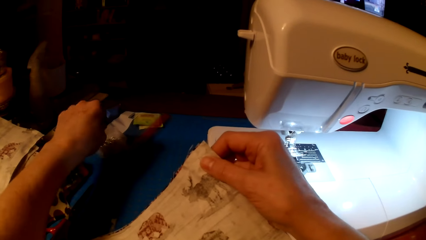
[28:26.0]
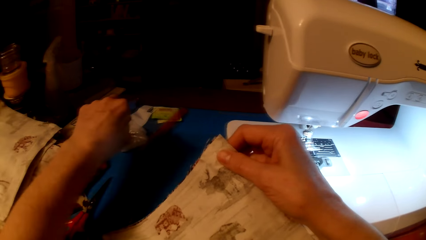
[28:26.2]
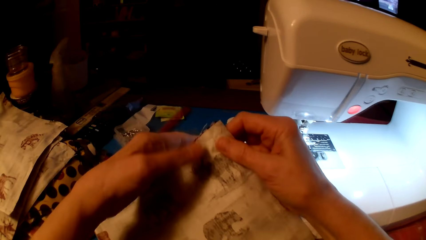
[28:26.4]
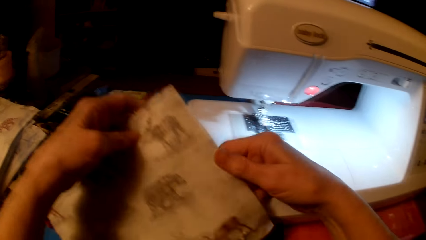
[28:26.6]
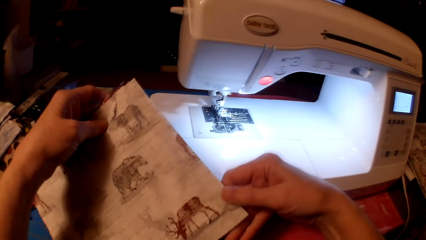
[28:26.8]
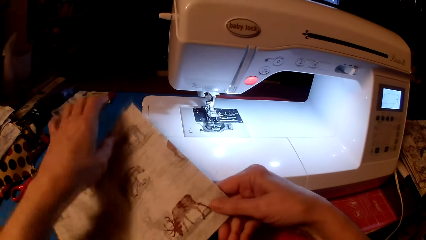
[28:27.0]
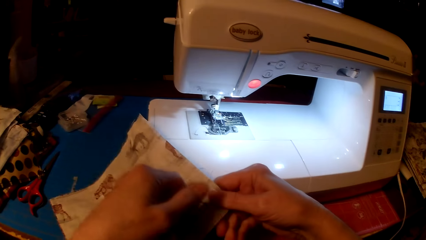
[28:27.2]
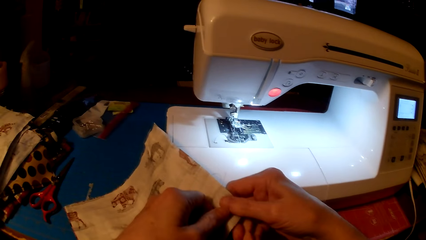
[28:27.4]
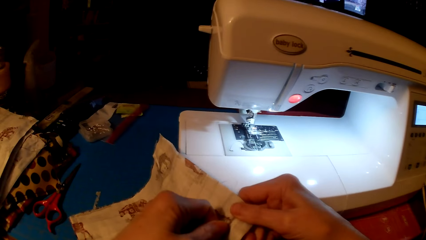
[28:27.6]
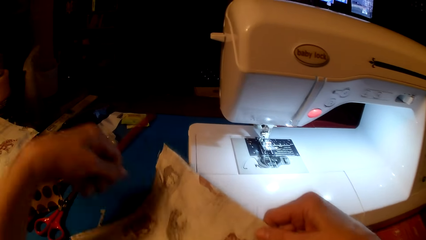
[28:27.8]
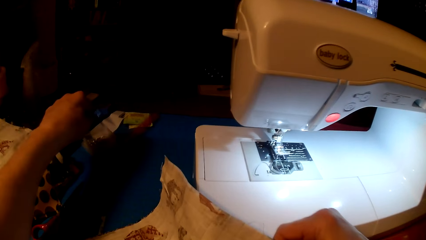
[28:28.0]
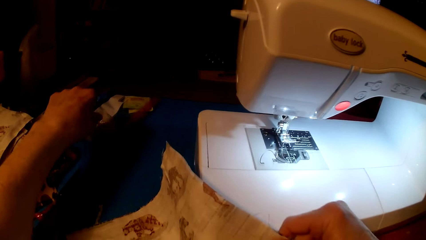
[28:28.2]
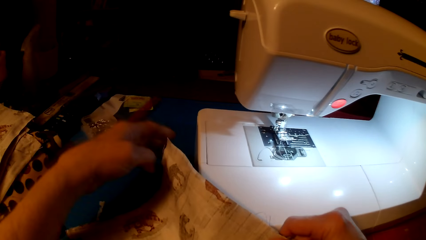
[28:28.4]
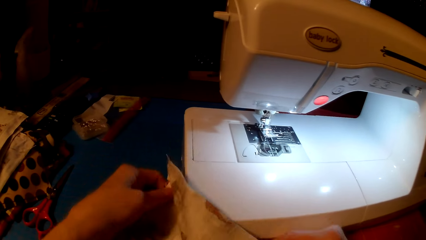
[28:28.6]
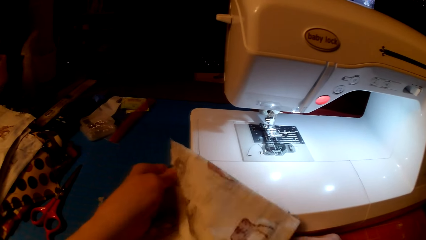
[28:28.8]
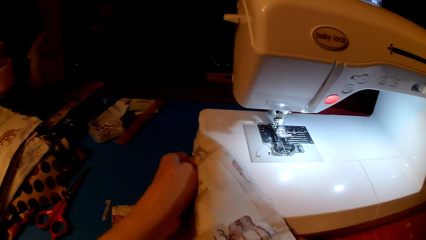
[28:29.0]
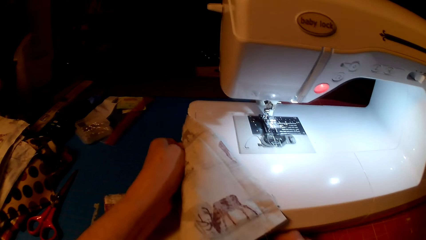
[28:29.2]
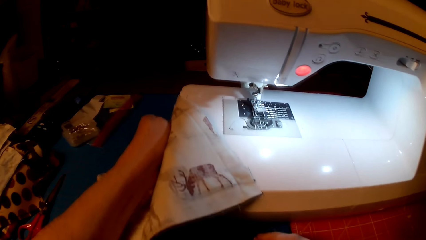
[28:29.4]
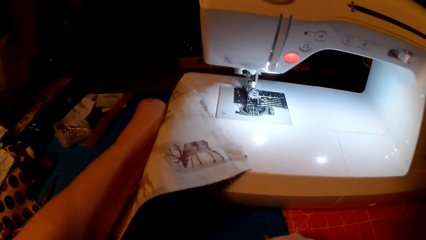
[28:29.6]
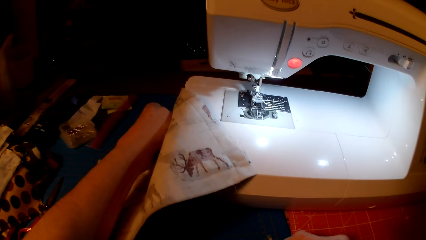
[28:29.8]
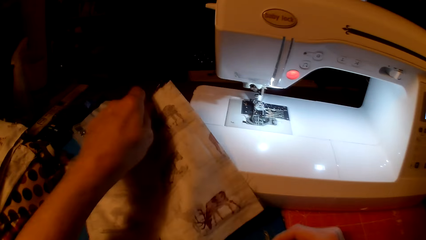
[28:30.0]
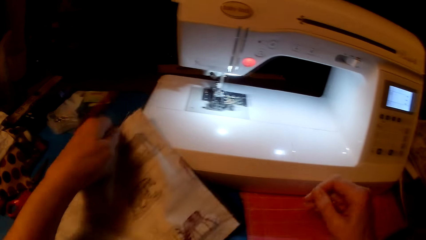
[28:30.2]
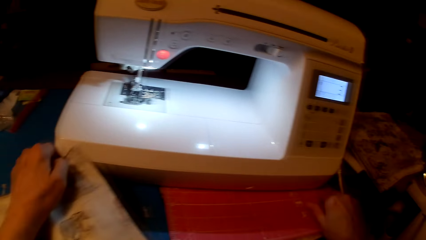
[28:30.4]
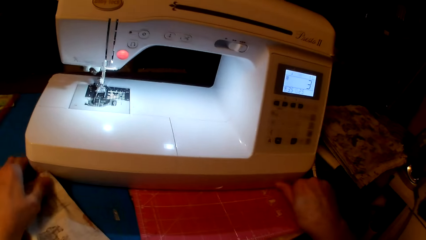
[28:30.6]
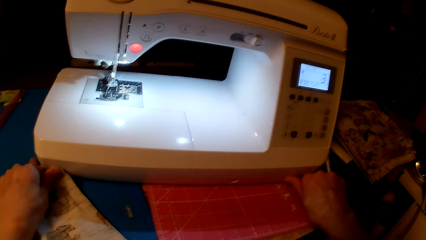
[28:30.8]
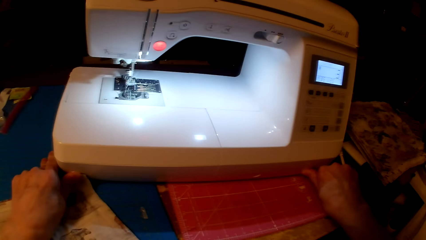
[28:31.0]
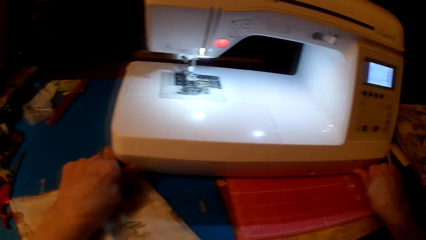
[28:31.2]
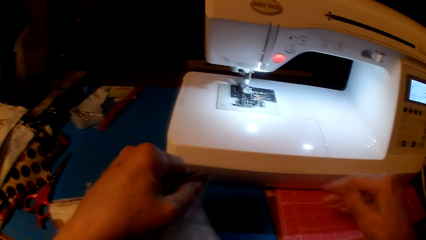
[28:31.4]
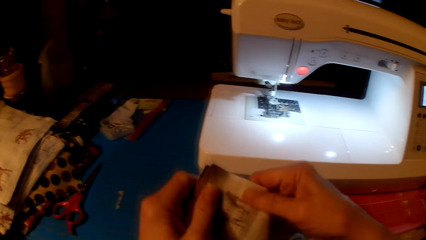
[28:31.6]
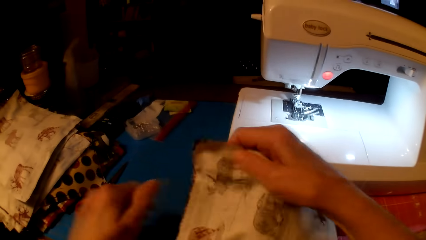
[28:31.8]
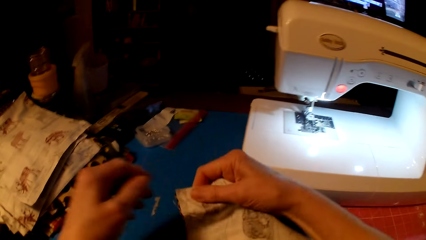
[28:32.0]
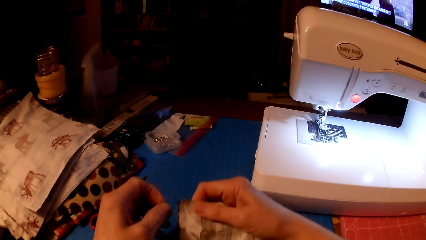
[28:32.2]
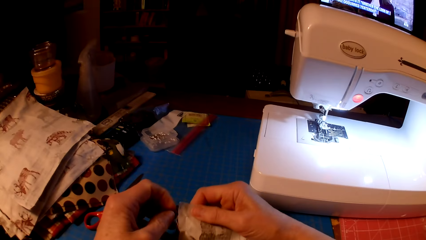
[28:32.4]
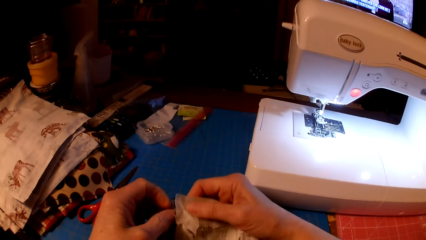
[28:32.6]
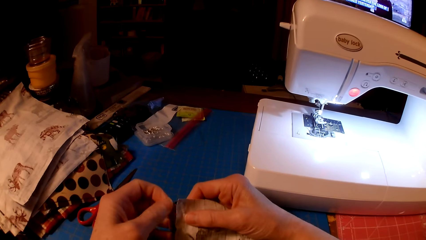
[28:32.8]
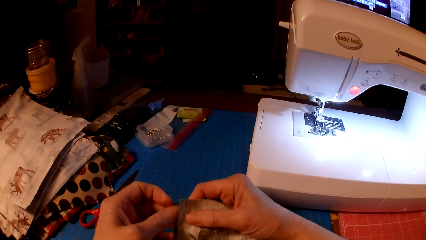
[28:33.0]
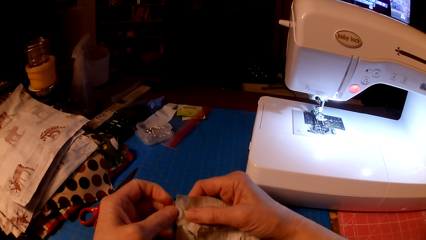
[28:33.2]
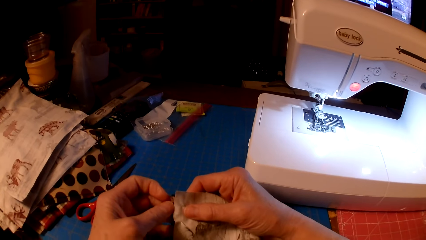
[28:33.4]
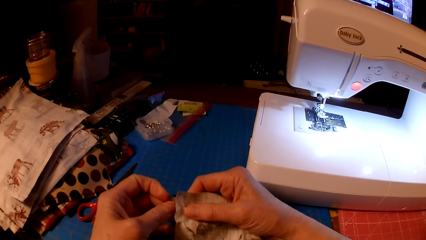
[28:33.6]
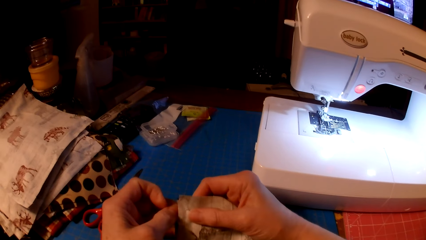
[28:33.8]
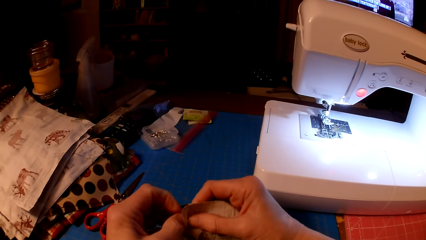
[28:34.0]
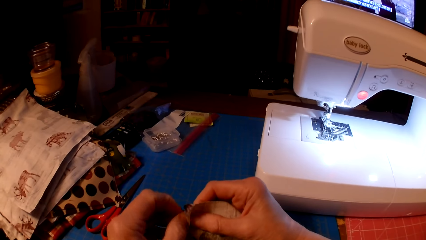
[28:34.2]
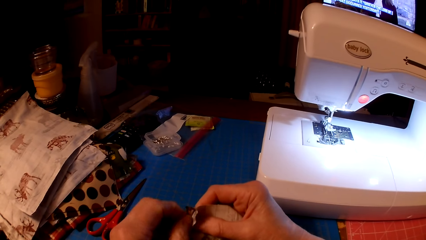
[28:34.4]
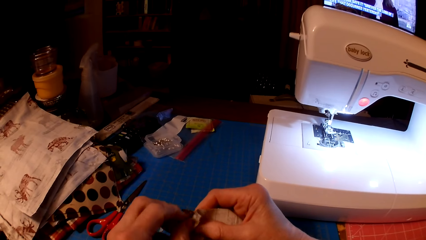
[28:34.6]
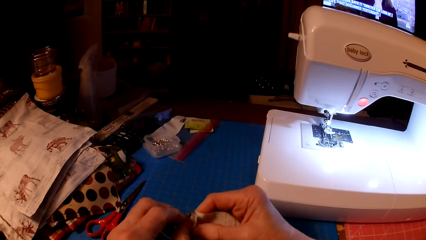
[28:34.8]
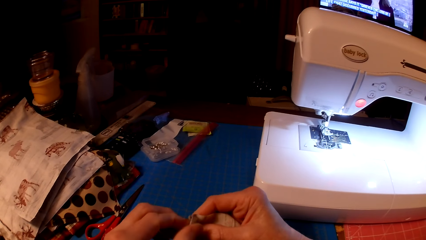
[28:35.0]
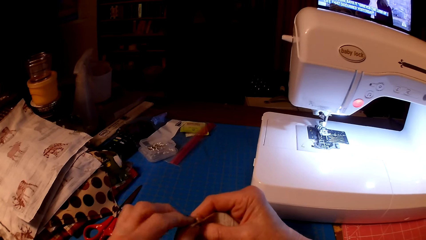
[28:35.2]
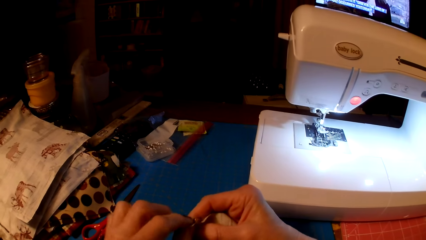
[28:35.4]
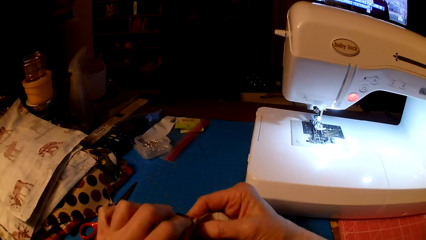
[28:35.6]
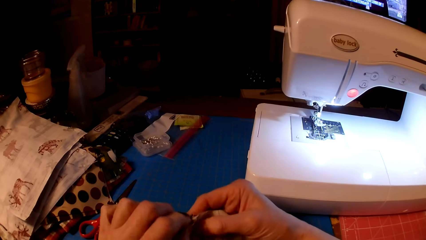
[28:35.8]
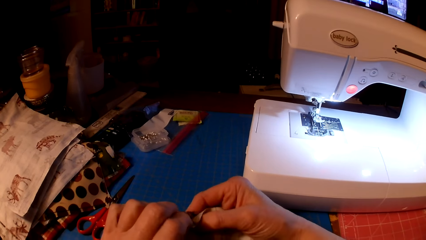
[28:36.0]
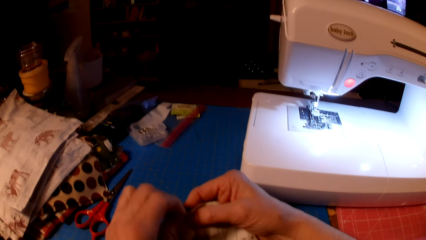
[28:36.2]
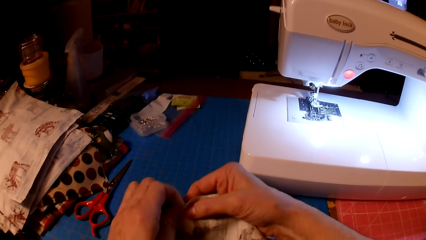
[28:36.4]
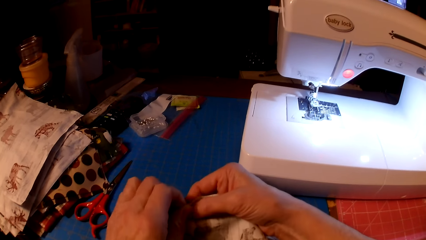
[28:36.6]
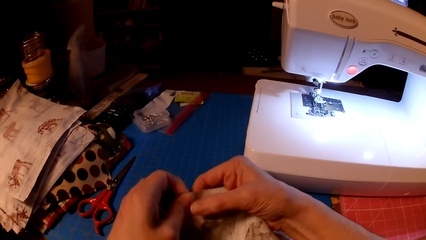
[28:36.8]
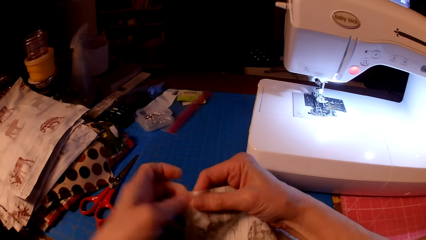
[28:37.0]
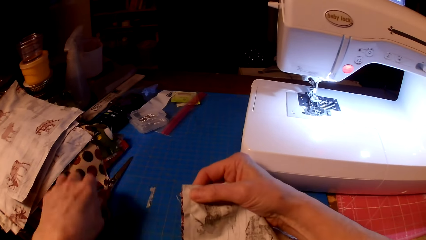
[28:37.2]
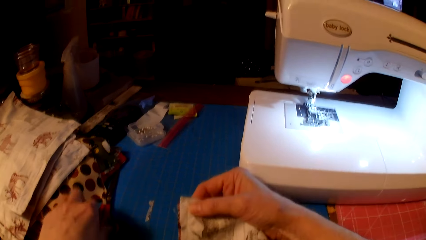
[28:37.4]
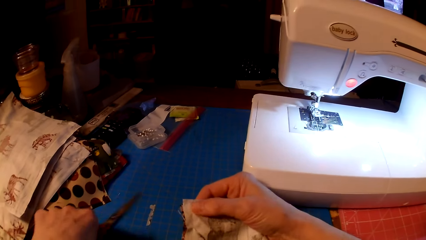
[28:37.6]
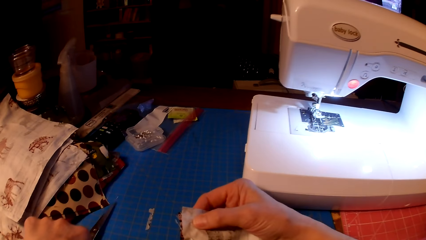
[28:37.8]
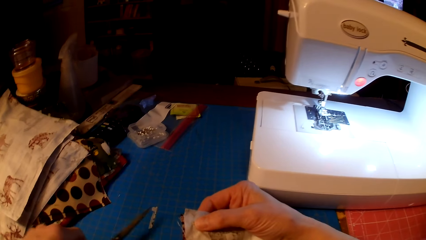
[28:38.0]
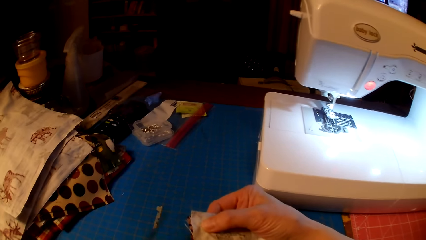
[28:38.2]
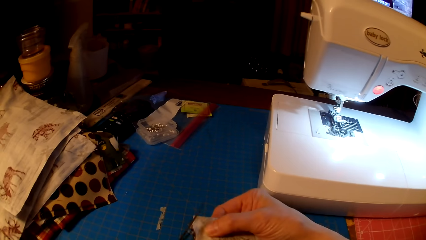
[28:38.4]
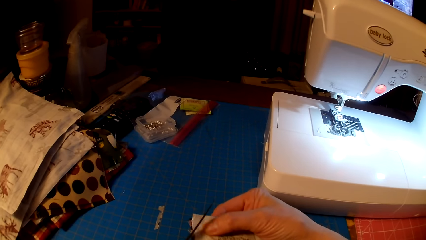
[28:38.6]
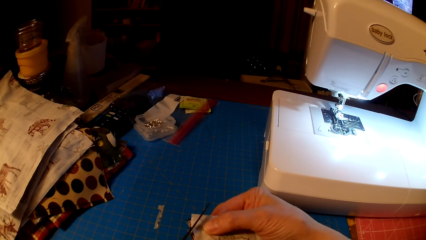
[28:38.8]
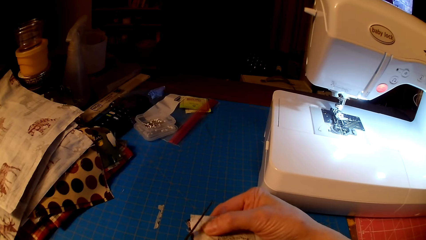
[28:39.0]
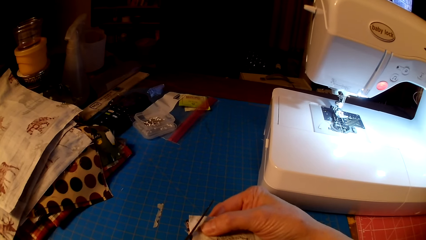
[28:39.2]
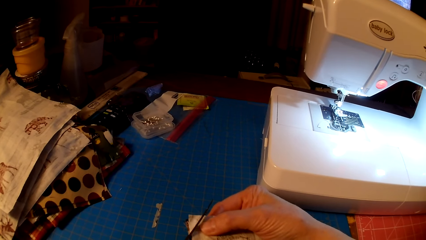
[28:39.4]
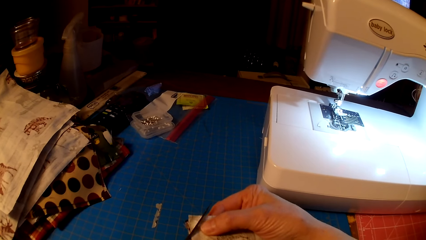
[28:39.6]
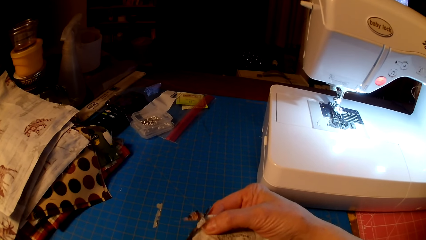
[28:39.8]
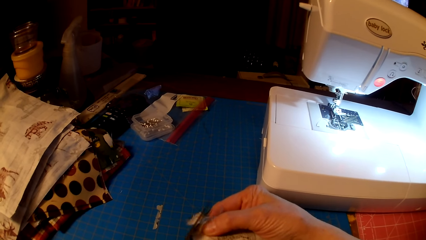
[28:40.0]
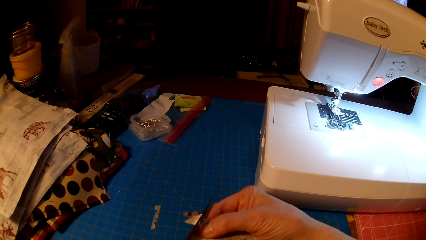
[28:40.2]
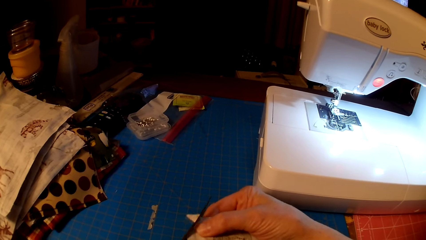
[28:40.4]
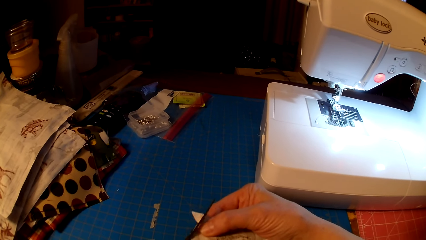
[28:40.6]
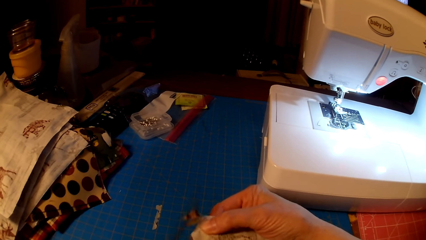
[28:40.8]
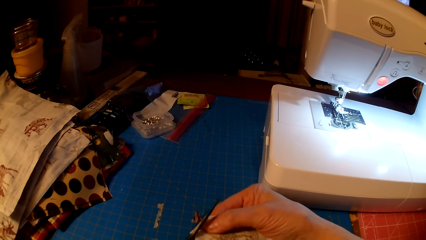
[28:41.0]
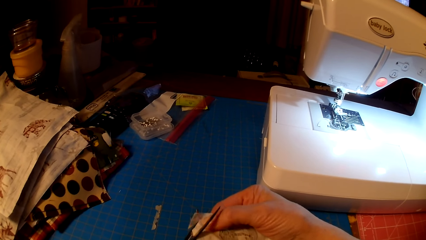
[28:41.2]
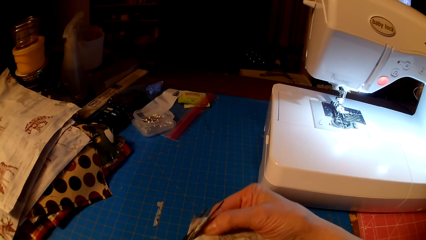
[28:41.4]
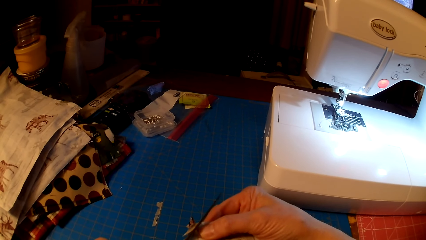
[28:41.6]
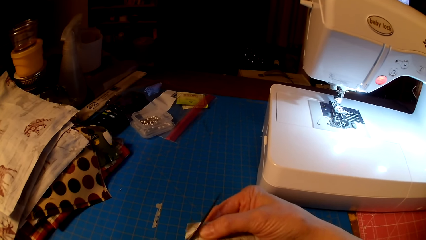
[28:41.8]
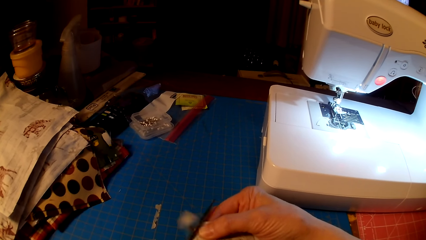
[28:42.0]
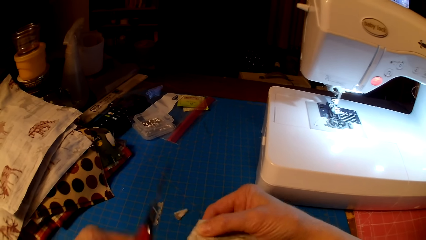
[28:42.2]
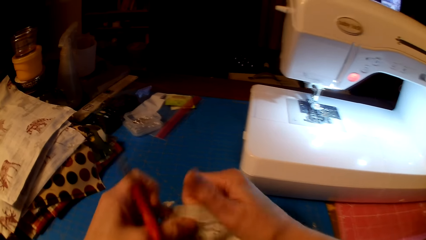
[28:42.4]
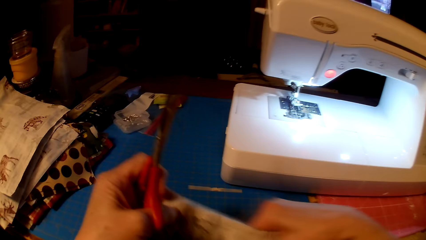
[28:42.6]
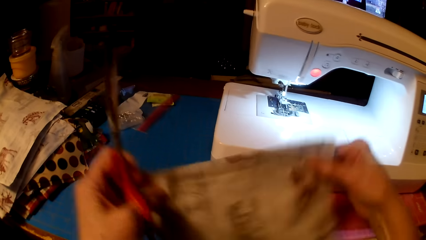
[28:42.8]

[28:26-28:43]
The camera wearer removes pins from the piece of cloth. They put the pins in the container. They remove pins from the piece of cloth and put the pins in the container. They push the sewing machine on the table. They fix the pieces of cloth. They pull a cloth piece. They pick up a pair of scissors. They cut the edges of the pieces of cloth with the scissors.
